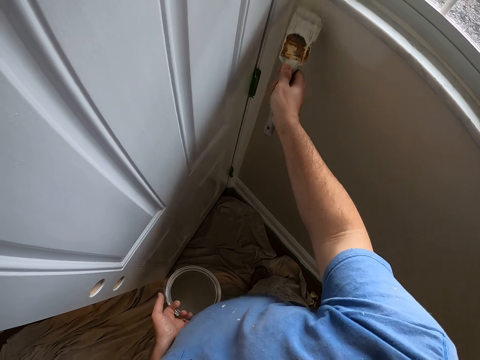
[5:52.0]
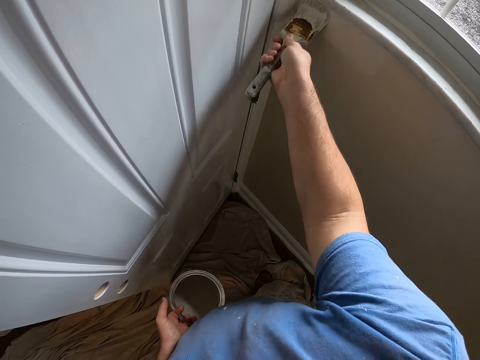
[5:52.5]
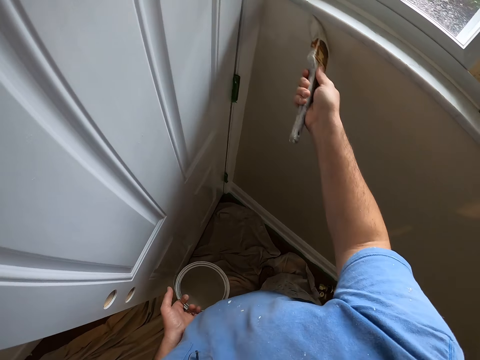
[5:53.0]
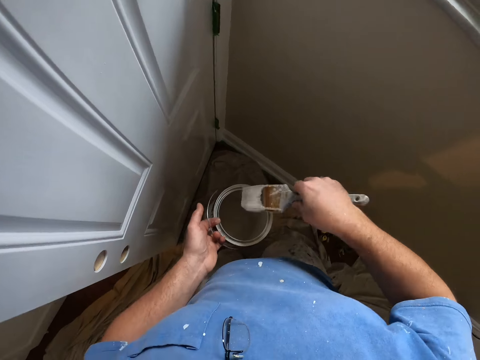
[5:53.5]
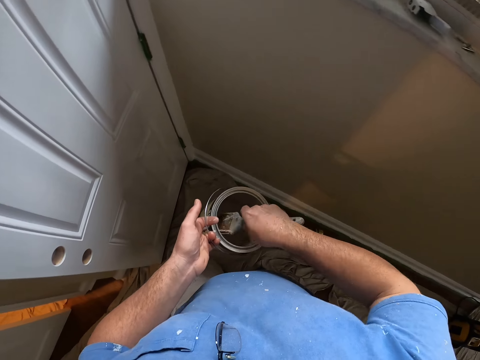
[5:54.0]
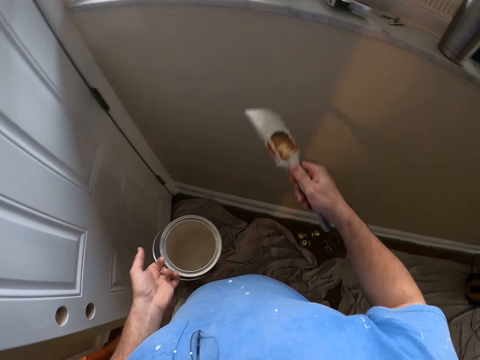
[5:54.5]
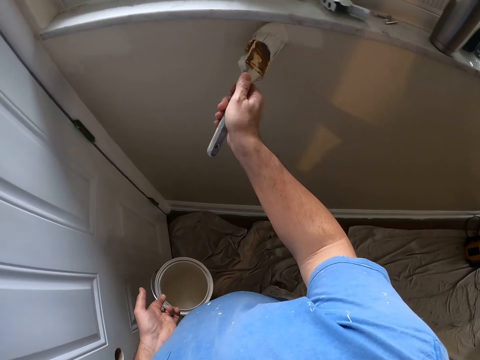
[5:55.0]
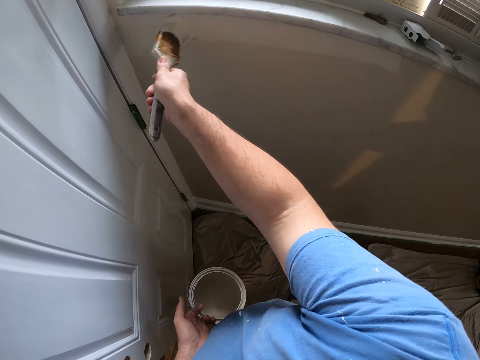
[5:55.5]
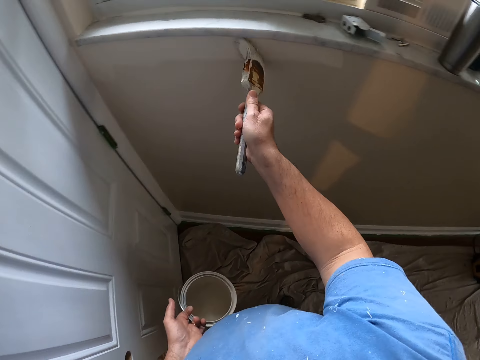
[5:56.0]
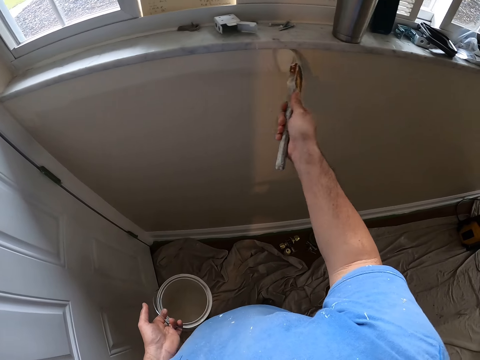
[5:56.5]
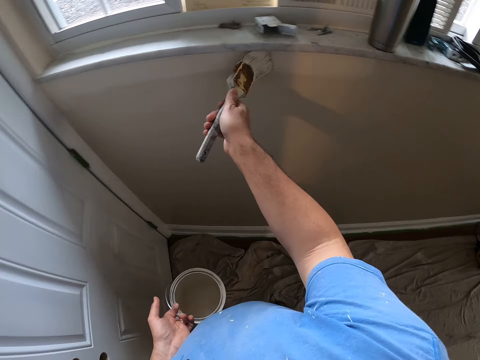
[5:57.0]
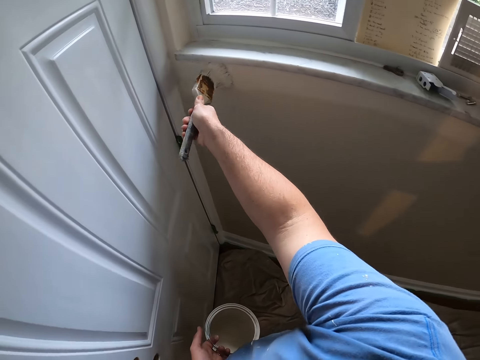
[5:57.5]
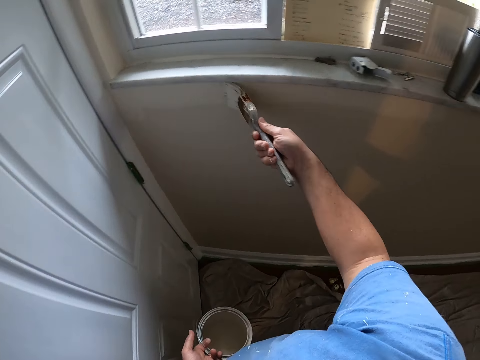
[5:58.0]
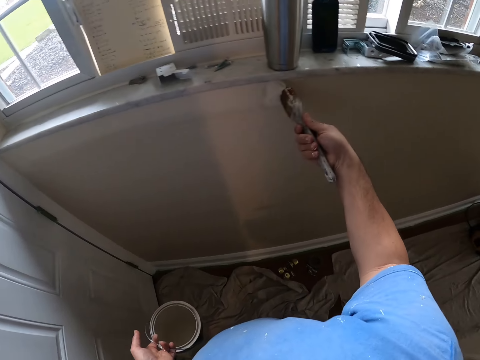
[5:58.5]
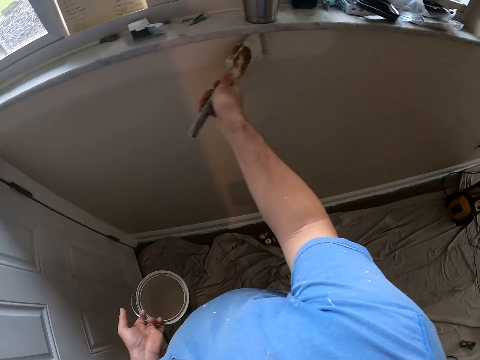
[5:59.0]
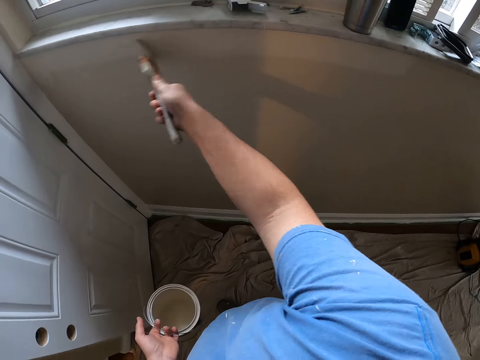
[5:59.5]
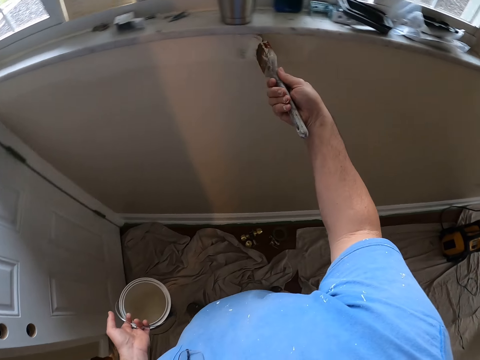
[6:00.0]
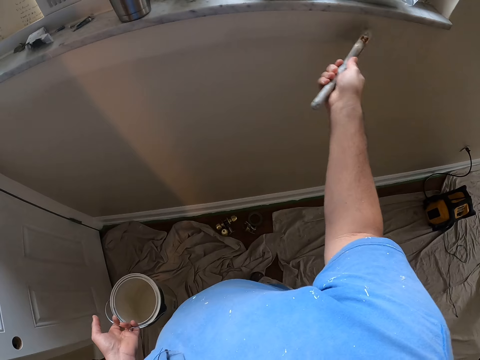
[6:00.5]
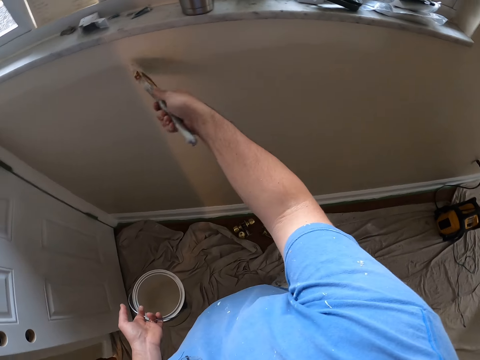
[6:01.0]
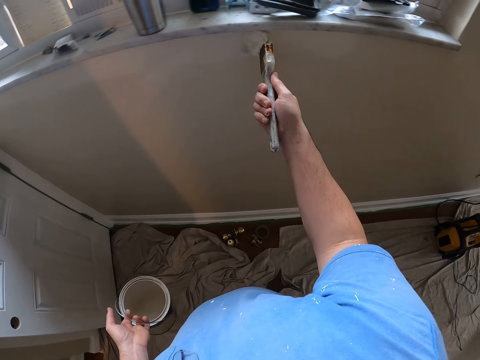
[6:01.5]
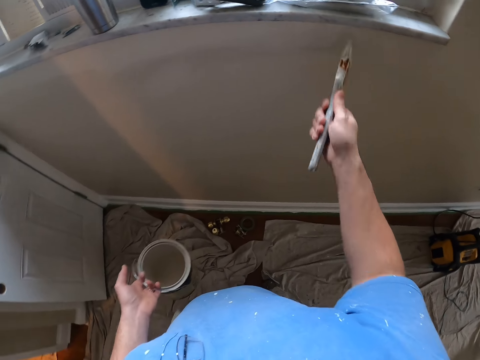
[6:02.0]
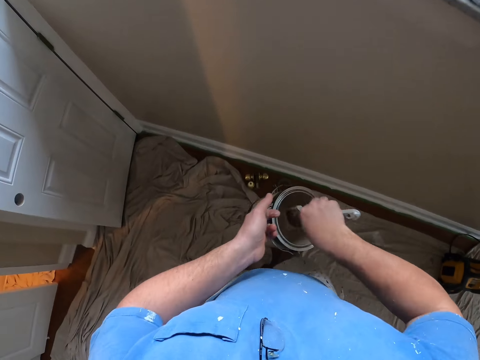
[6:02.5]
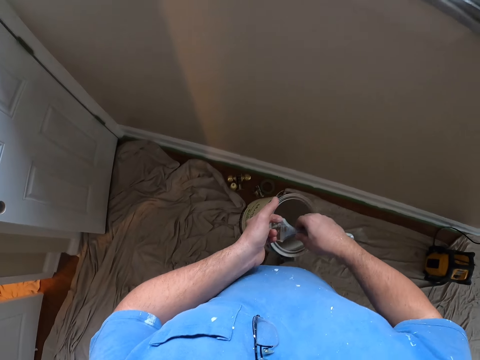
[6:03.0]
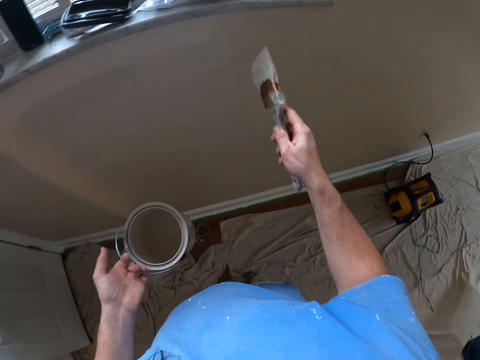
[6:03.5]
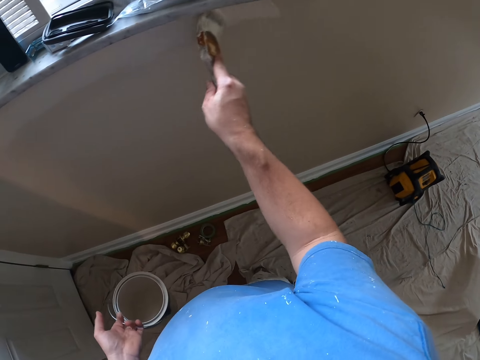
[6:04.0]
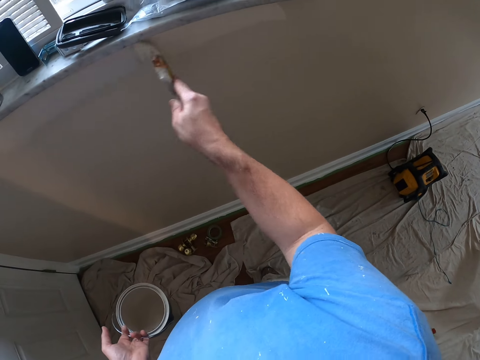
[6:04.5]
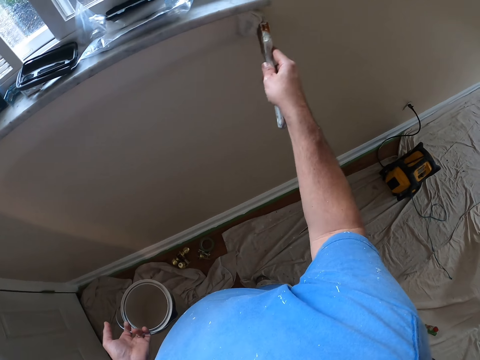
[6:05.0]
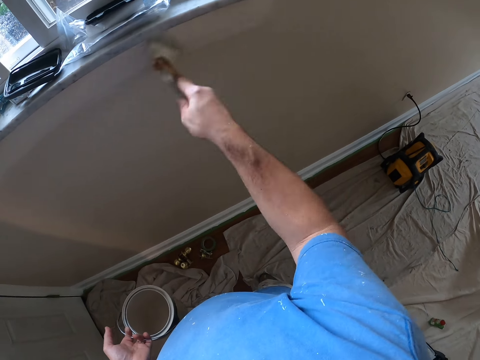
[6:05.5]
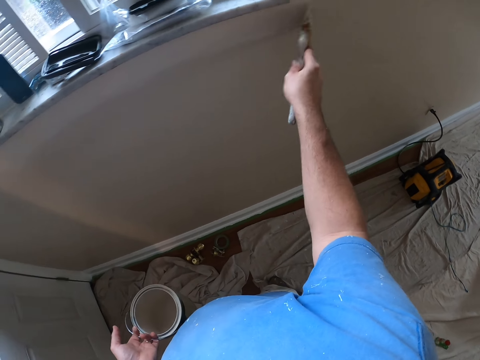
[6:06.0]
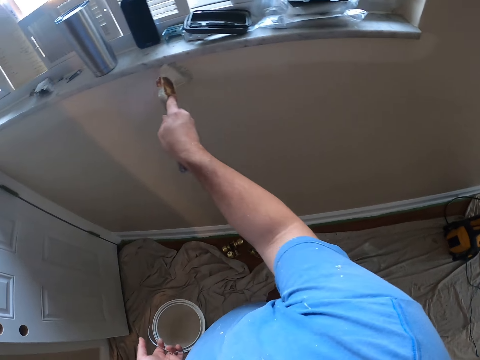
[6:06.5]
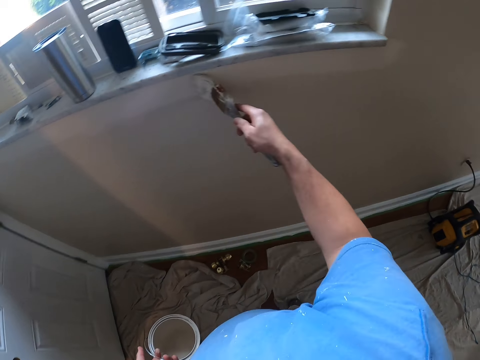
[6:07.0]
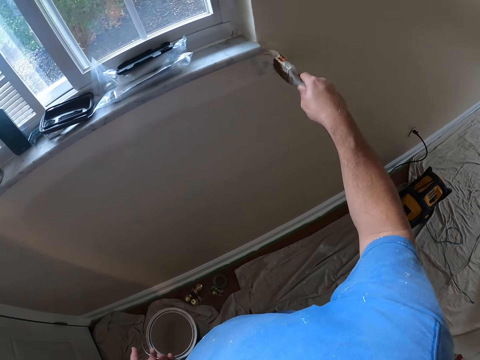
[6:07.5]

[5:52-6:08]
The camera wearer dips the paint brush into the paint can. They remove the paint brush from the paint can. They paint the wall of a room near the window with the paint brush. They dip the paint brush into the paint can. They remove the paint brush from the paint can. They dip the paint brush into the paint can. They paint the wall of a room near the window with the paint brush.

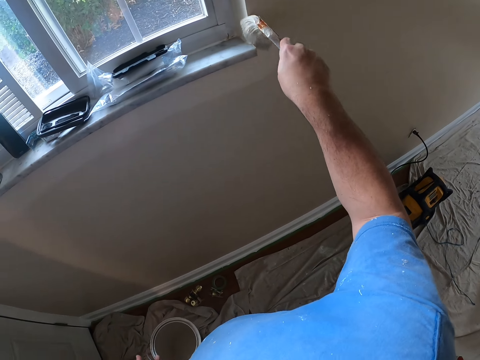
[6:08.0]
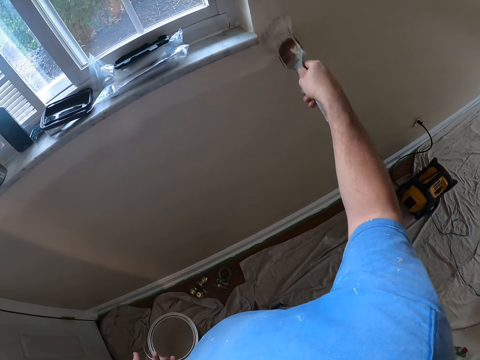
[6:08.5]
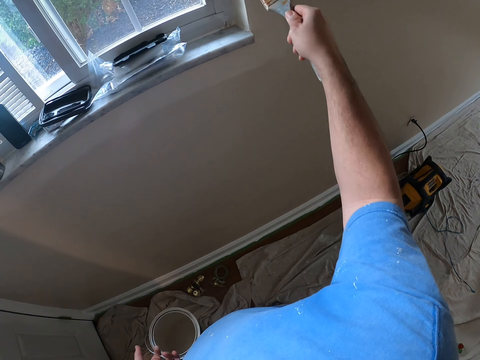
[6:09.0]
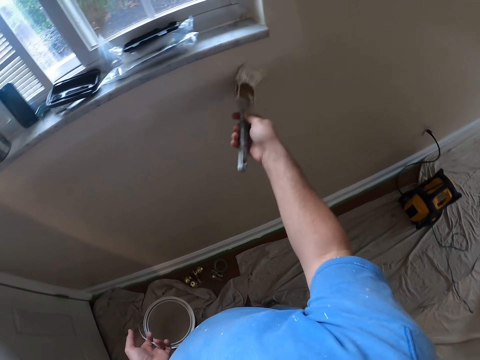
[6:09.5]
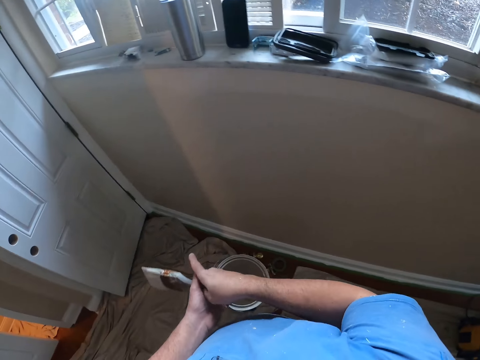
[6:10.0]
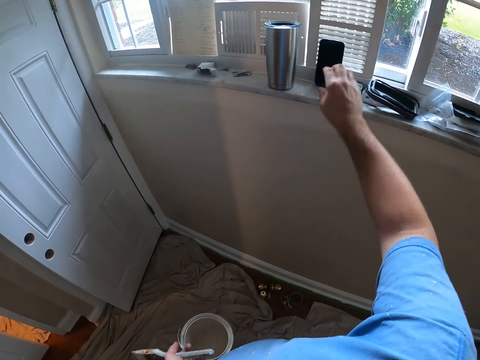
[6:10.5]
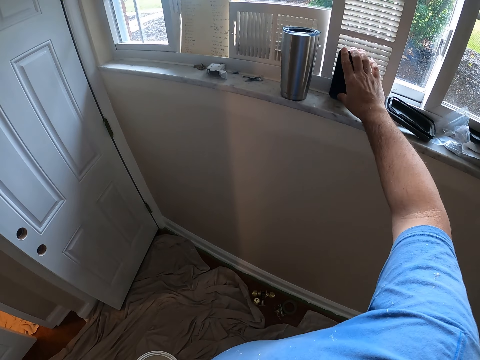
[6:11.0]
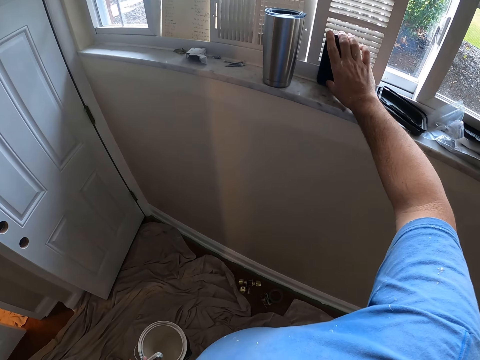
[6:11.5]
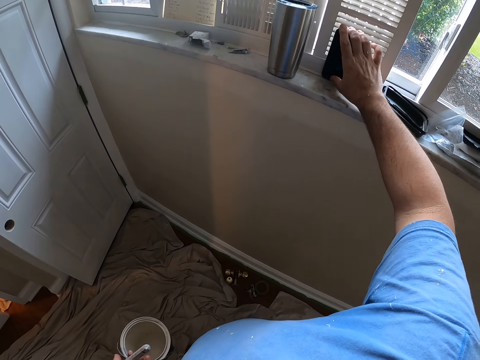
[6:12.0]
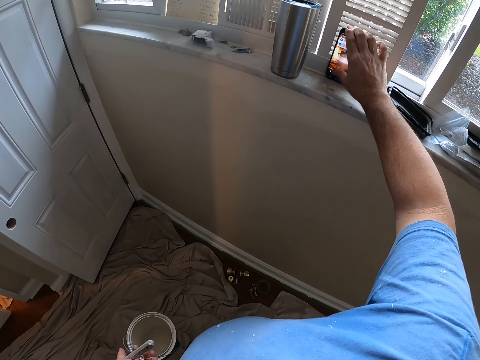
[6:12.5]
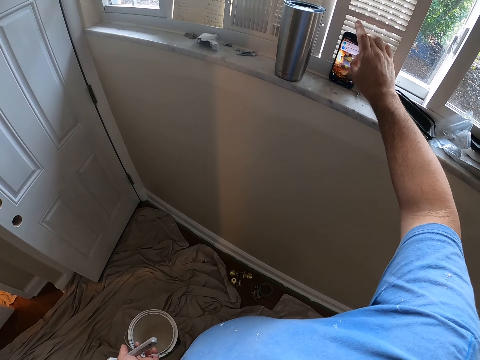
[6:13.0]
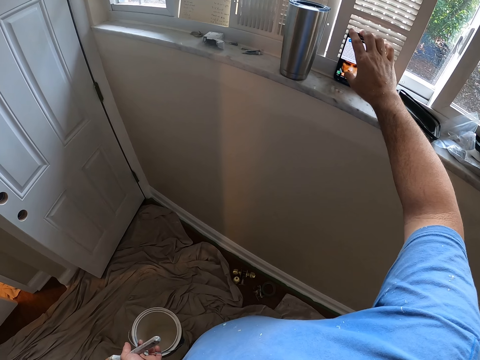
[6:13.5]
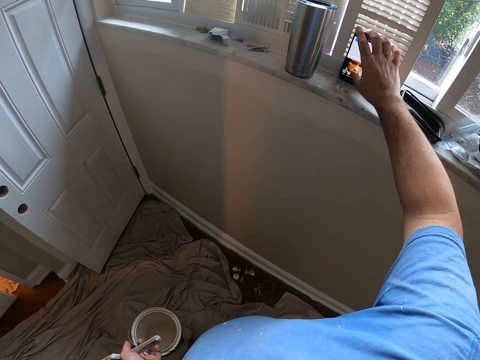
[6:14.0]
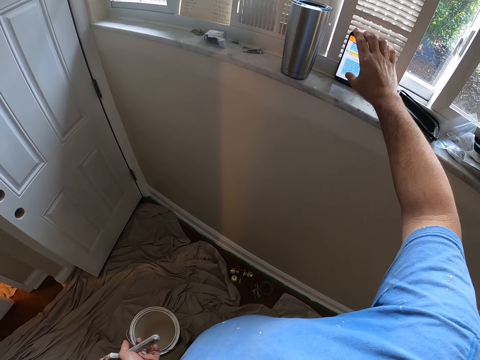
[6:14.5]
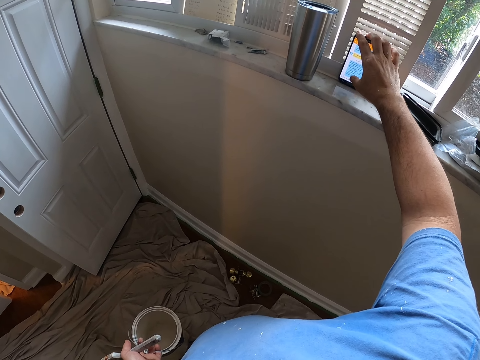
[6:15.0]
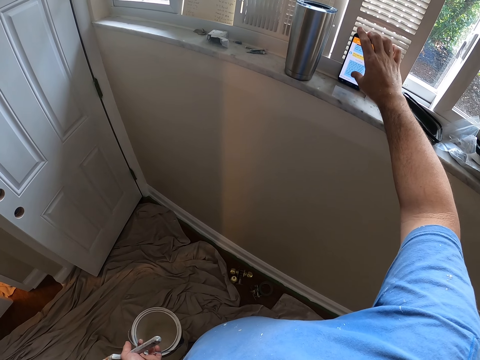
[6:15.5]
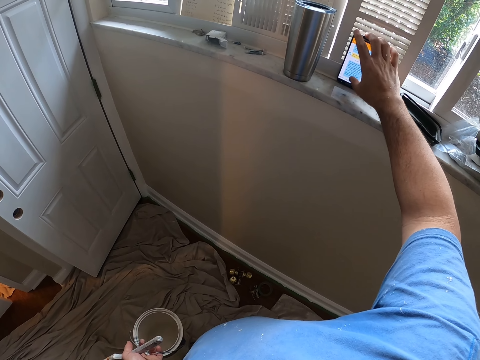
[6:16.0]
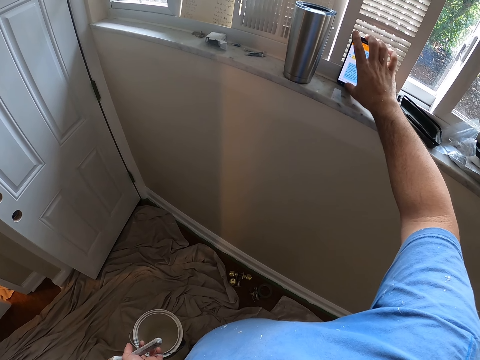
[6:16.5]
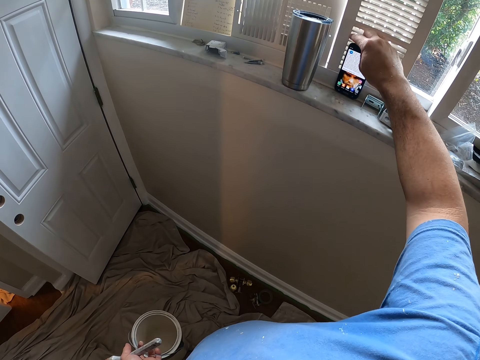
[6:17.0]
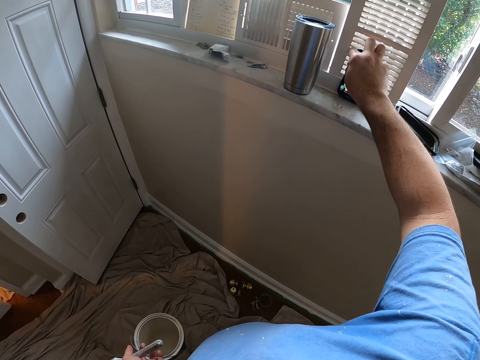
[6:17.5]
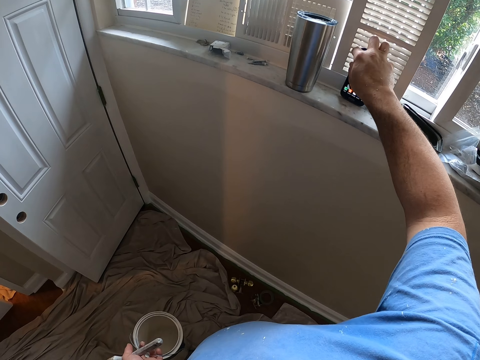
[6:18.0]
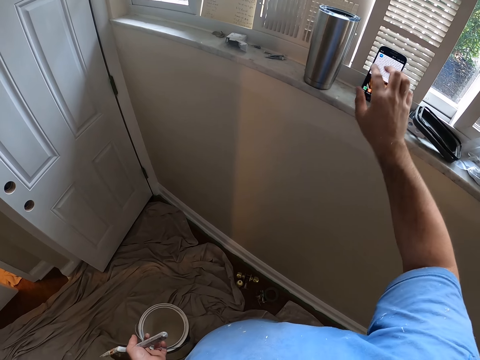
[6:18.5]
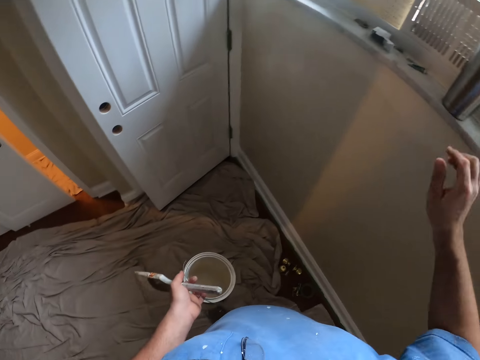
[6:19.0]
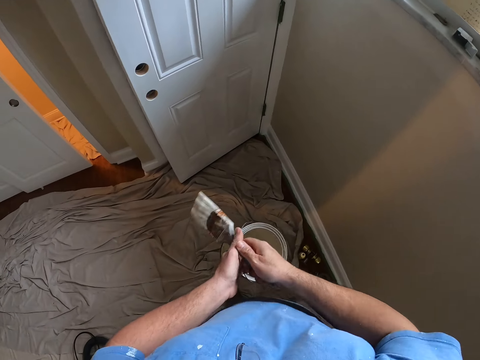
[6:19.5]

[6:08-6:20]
The camera wearer transfers the paint brush from the right hand to the left. He presses his phone with his right hand on the window. He uses the phone. He takes back the paint brush with his right hand.
